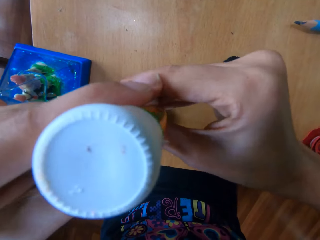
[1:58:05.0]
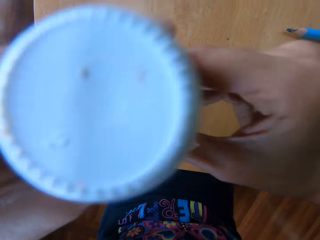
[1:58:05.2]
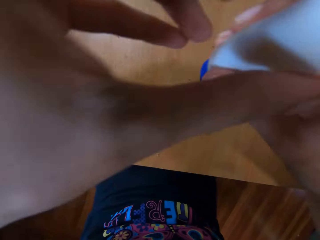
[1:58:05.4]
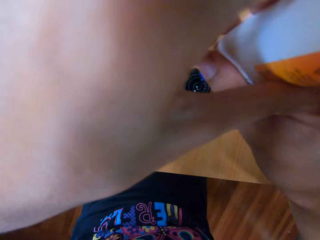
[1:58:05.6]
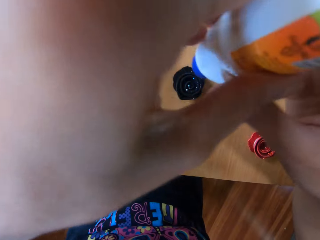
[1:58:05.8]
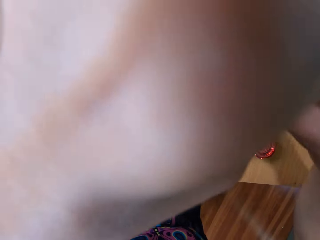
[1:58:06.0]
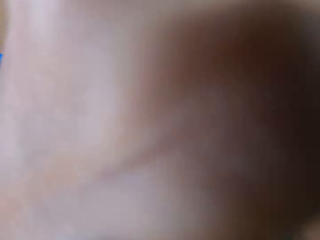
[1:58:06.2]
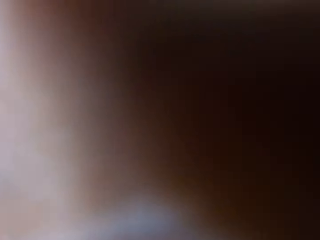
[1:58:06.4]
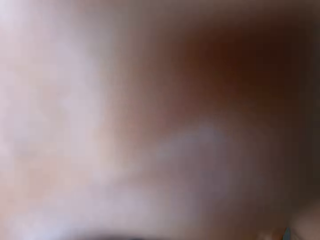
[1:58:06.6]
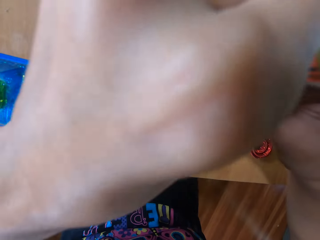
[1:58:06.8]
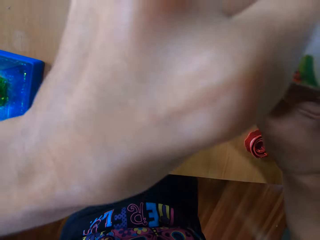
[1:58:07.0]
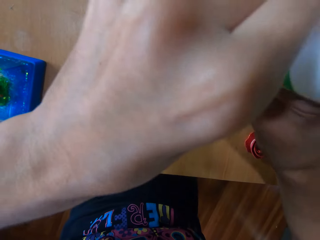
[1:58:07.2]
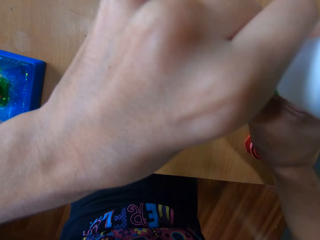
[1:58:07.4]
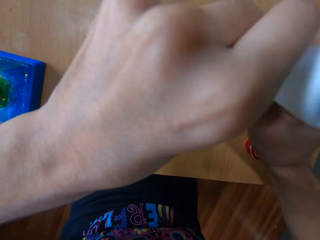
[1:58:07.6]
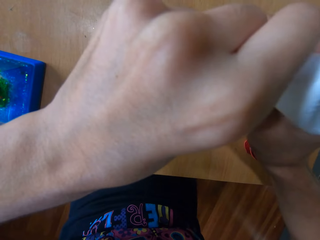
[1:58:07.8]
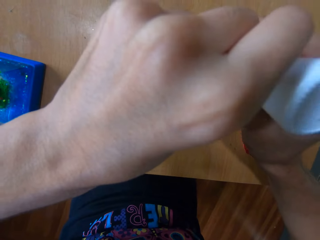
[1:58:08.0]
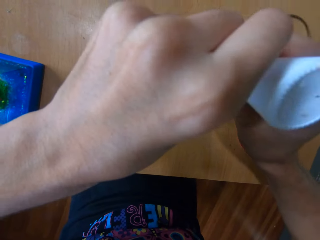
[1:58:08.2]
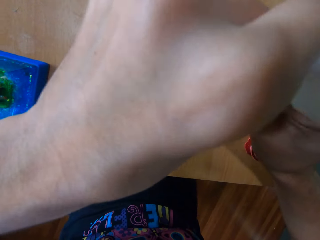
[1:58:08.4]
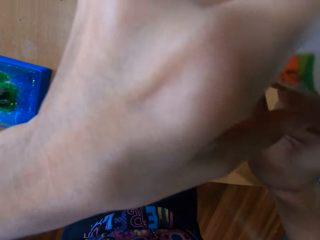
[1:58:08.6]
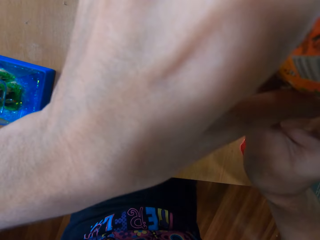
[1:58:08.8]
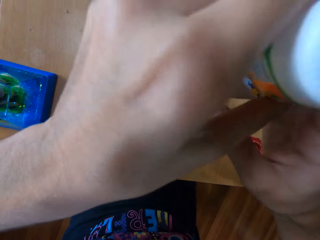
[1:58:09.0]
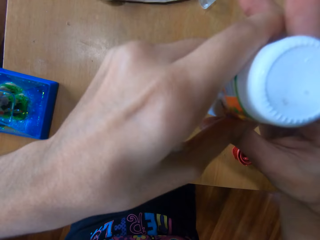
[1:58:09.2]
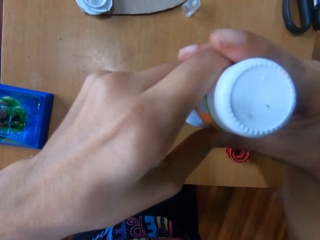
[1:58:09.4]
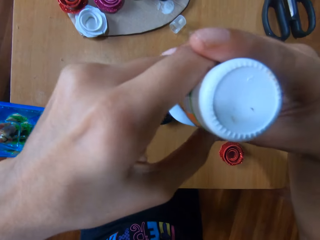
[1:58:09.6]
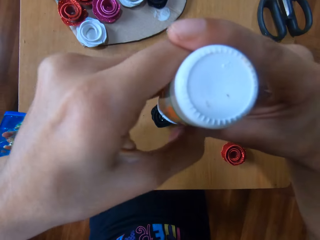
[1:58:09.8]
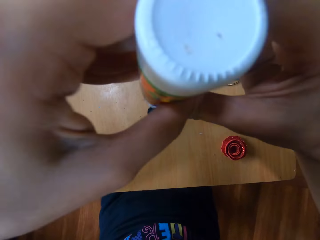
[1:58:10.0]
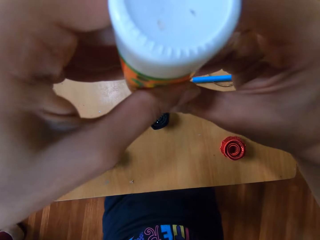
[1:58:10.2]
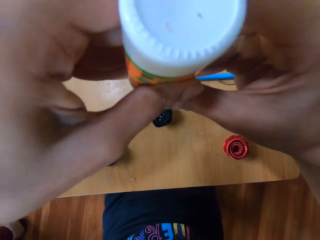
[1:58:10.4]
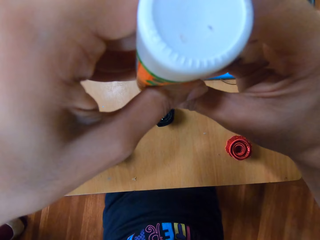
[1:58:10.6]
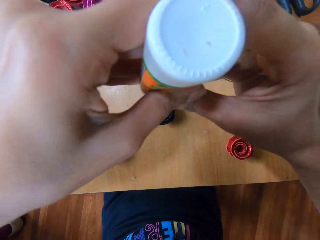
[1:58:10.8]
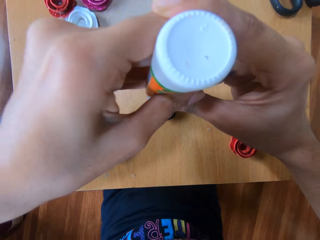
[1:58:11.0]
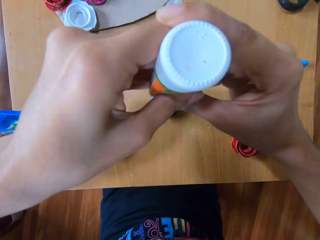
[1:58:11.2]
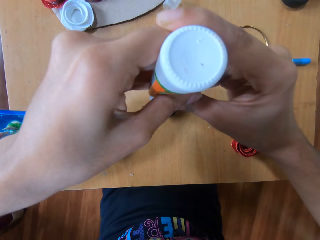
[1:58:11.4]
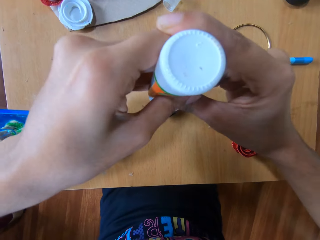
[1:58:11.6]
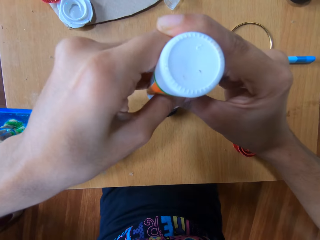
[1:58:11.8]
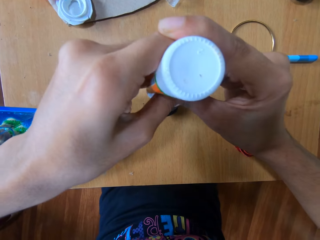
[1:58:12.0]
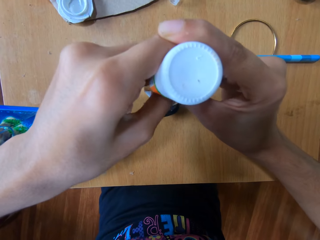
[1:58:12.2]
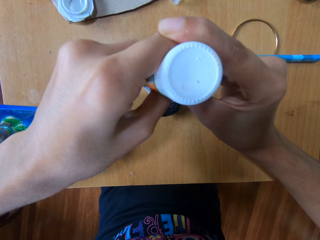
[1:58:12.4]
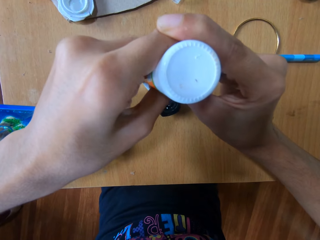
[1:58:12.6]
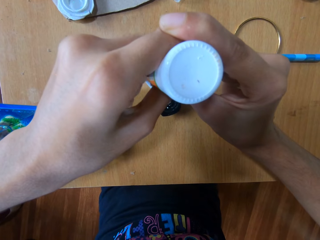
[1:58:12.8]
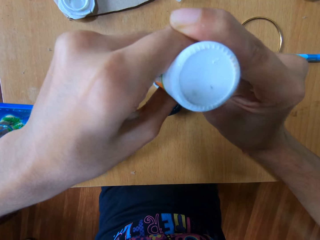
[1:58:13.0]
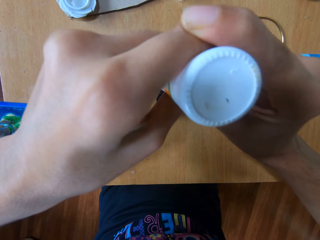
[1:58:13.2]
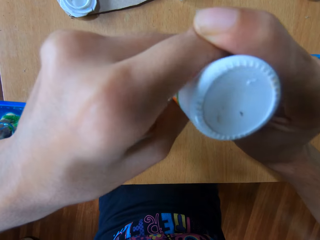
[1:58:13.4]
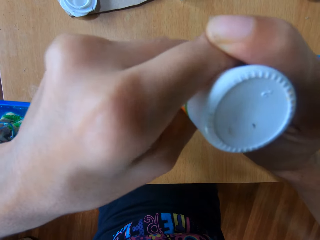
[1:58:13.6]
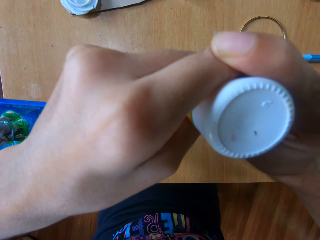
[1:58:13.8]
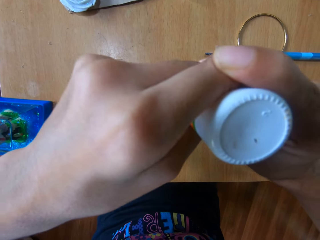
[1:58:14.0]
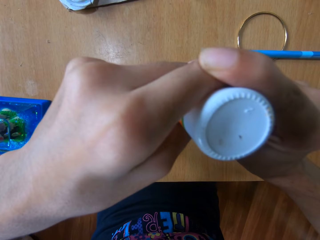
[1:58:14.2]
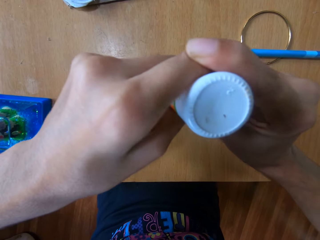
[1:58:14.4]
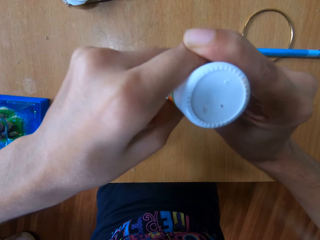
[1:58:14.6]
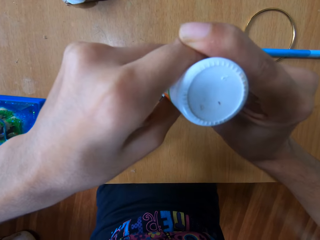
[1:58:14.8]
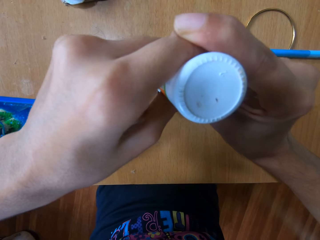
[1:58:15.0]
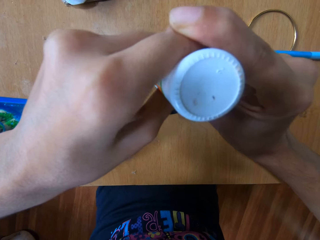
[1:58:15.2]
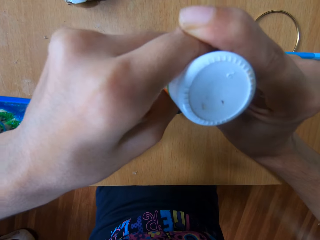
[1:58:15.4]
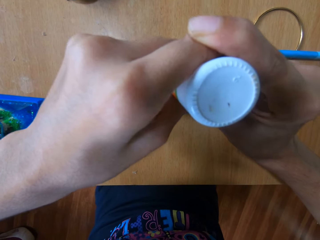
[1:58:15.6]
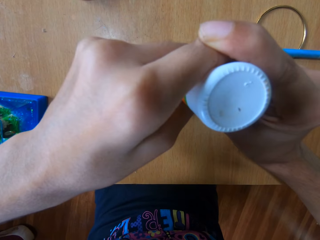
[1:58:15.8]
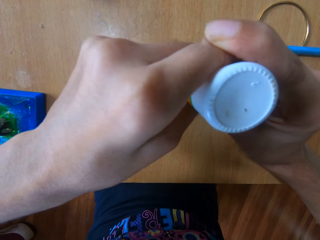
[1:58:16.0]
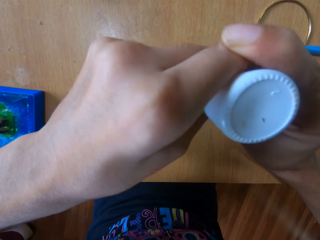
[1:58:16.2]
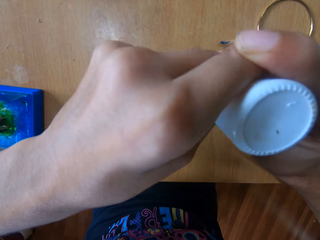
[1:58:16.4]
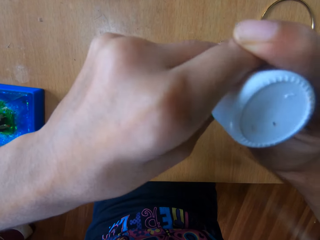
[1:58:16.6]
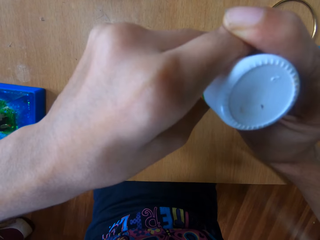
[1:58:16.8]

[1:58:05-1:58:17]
The camera wearer attaches glue to the flower-like black glitter paper with both hands.

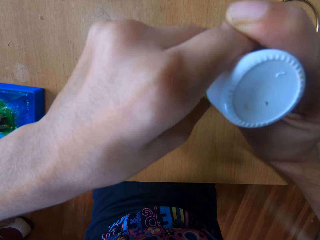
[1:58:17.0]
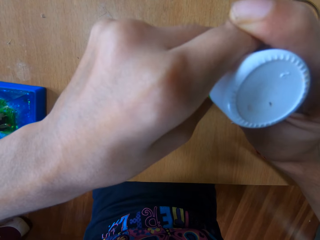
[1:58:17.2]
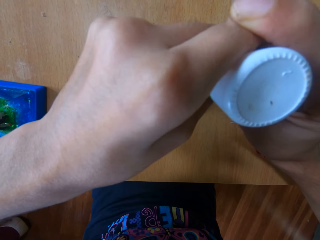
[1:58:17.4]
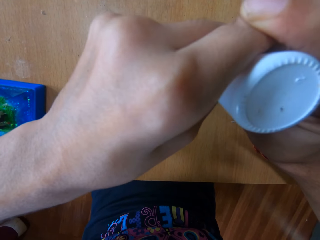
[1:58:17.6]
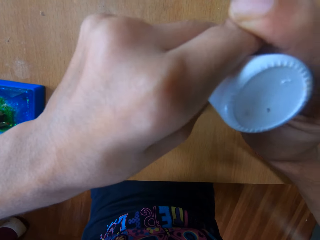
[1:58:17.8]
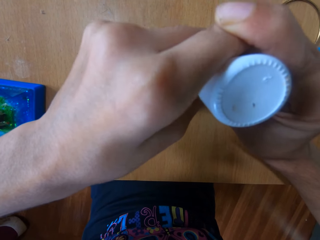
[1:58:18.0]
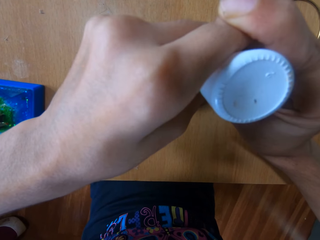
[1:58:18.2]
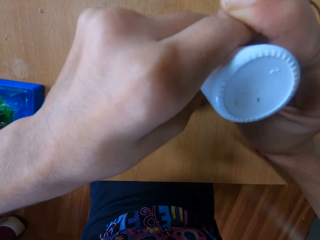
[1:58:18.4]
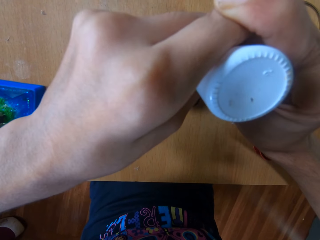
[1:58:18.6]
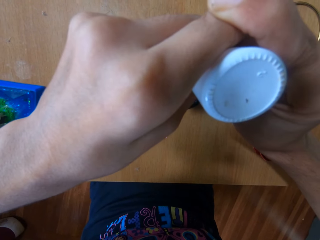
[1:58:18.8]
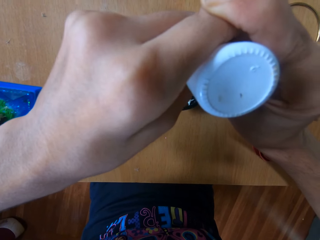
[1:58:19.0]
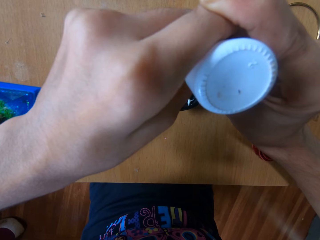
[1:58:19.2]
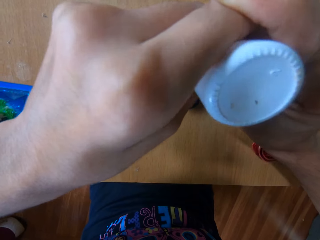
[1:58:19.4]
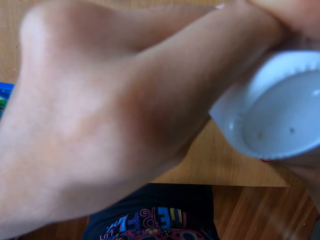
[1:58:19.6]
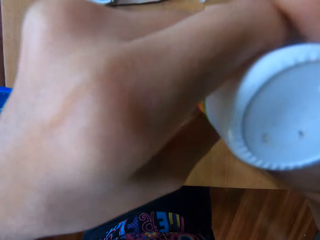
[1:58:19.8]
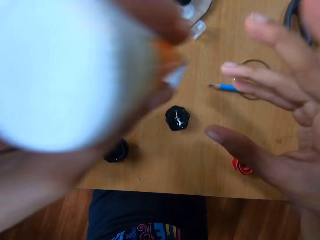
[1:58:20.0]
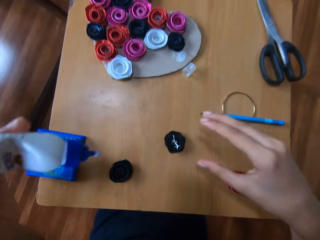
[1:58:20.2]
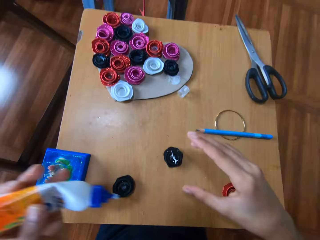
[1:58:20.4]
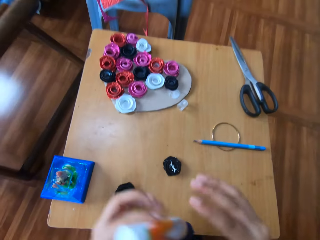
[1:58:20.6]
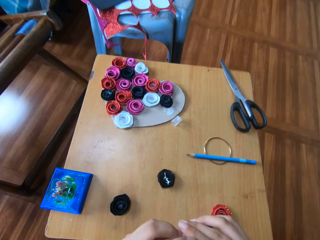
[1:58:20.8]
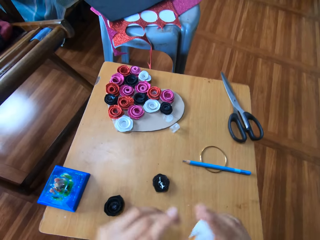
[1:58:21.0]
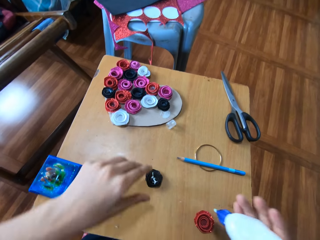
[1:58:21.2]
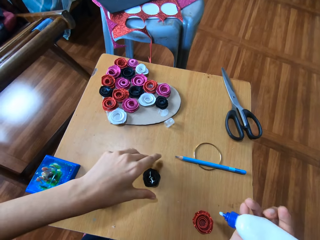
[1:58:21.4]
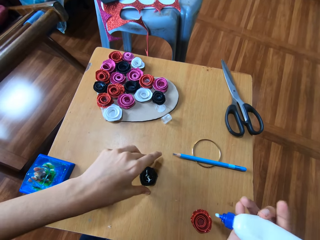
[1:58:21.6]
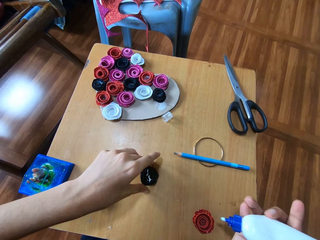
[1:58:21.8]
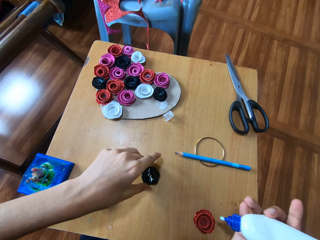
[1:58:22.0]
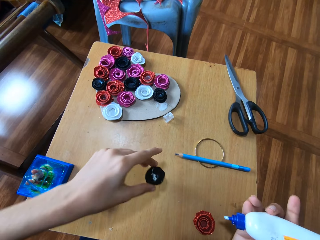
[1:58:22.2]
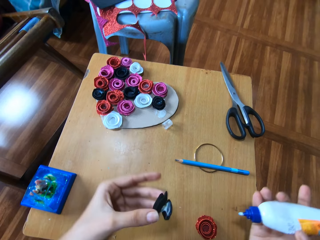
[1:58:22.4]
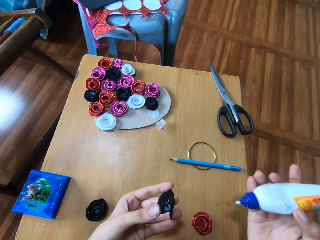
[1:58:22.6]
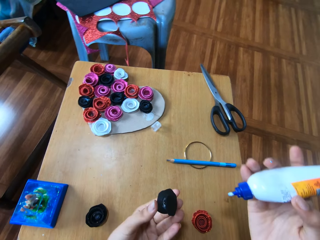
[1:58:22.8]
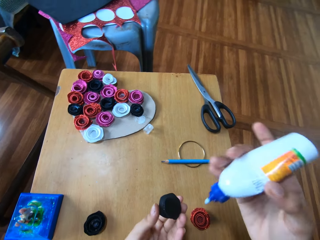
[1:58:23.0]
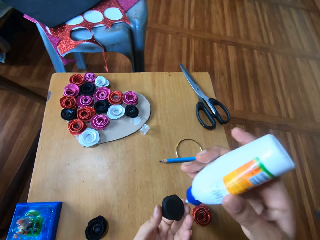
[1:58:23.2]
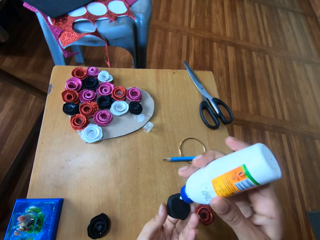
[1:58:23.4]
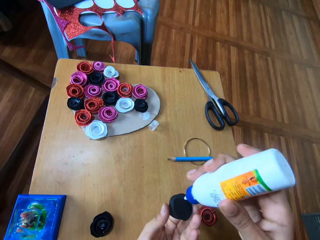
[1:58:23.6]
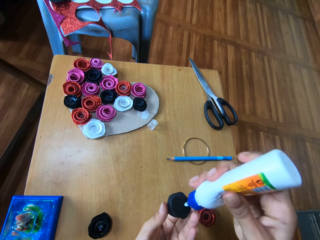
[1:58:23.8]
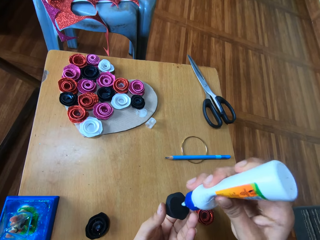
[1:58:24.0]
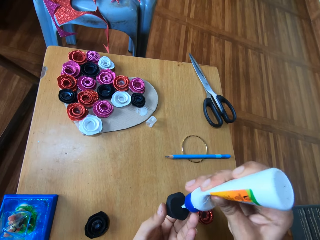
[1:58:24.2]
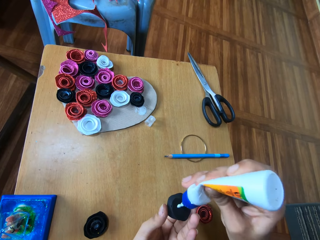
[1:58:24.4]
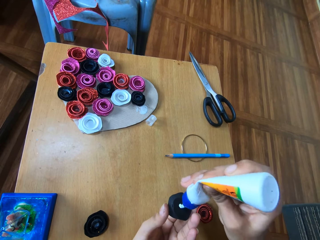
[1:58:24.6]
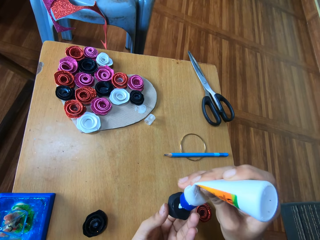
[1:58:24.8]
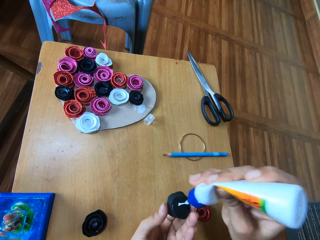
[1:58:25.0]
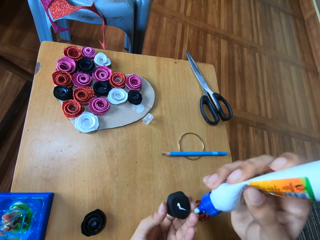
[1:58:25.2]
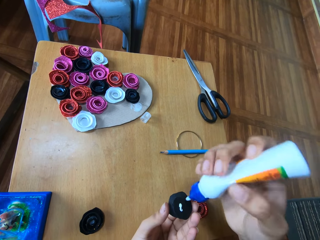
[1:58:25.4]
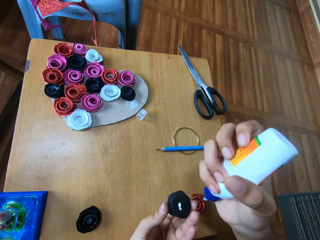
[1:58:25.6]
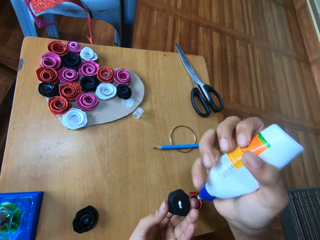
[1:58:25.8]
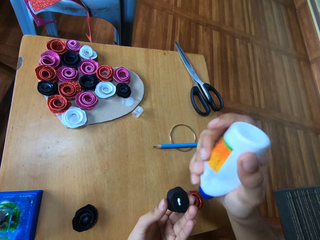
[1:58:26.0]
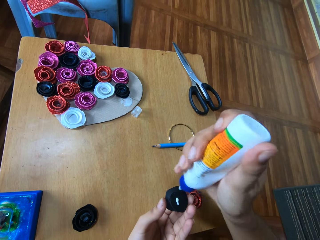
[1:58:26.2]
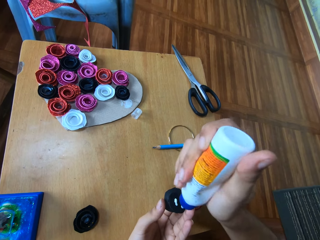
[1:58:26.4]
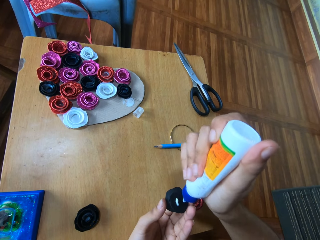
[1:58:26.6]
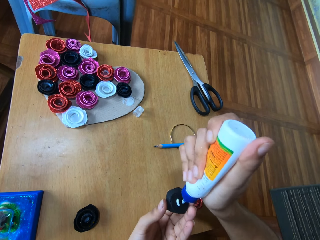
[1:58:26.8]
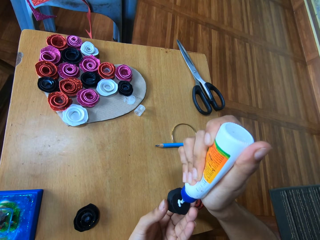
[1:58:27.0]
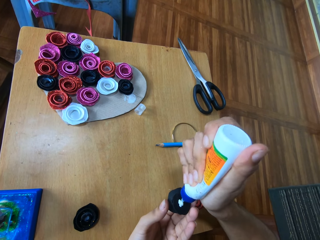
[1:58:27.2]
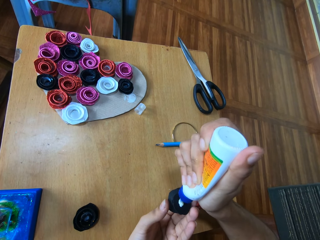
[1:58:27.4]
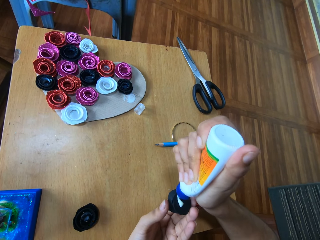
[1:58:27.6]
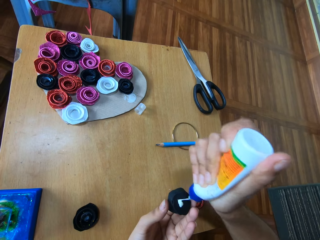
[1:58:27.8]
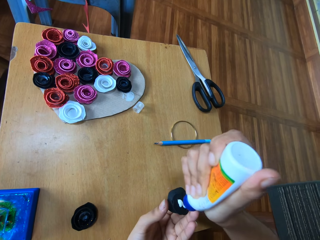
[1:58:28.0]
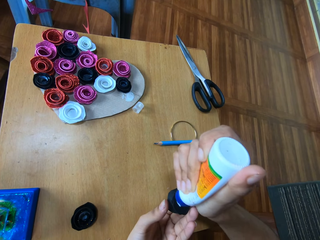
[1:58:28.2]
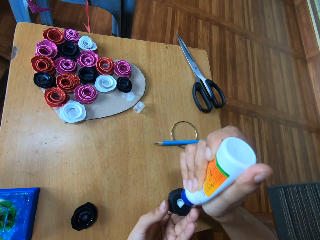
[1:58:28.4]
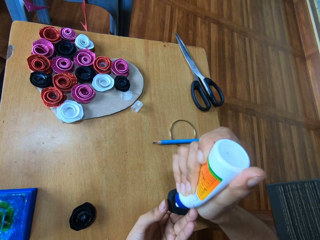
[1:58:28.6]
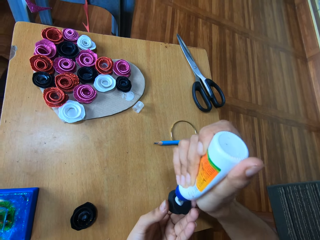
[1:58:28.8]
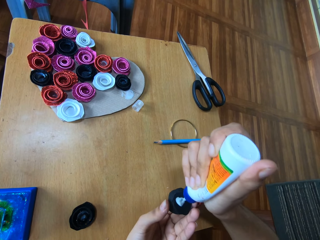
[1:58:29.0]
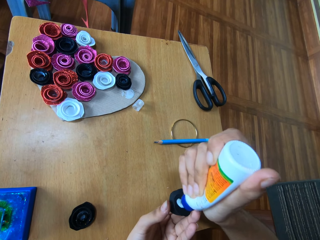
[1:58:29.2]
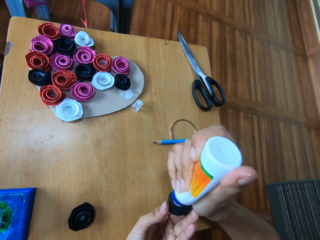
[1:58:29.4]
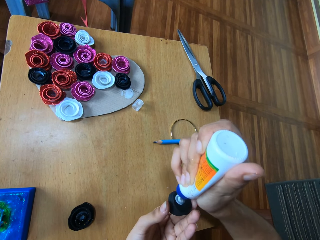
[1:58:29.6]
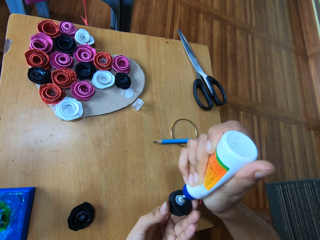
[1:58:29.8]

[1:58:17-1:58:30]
The camera wearer picks up the flower-like black glitter paper. They attach glue to the flower-like black glitter paper.
